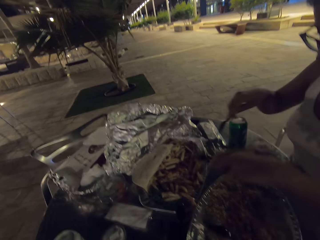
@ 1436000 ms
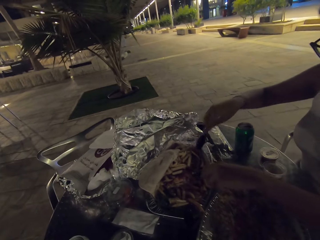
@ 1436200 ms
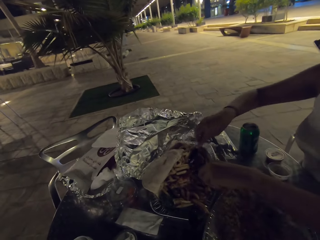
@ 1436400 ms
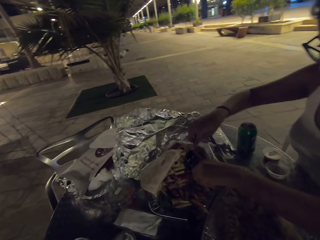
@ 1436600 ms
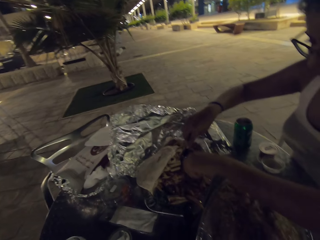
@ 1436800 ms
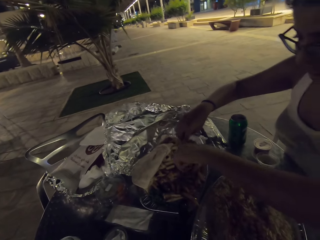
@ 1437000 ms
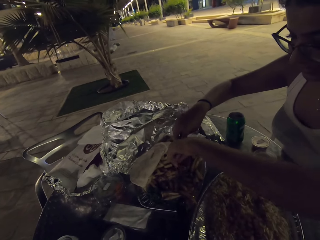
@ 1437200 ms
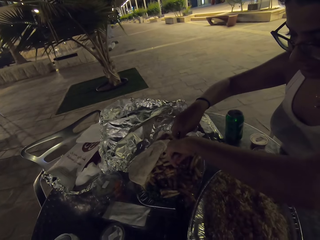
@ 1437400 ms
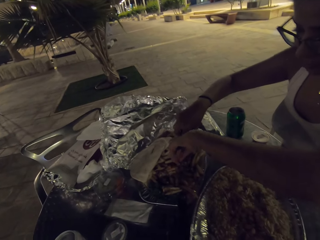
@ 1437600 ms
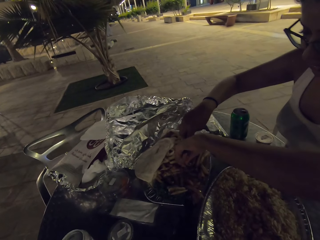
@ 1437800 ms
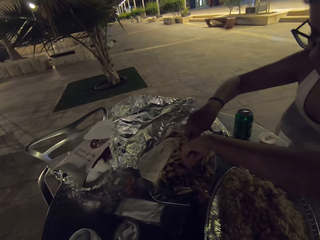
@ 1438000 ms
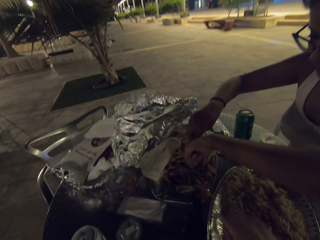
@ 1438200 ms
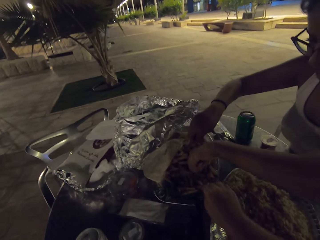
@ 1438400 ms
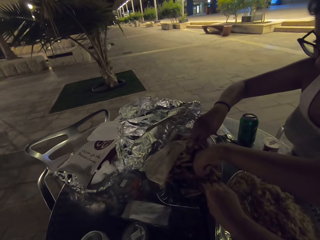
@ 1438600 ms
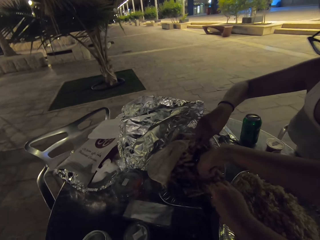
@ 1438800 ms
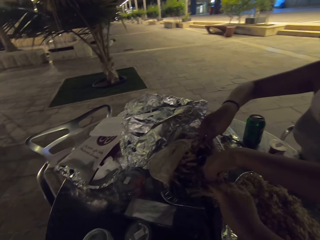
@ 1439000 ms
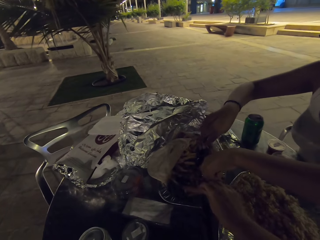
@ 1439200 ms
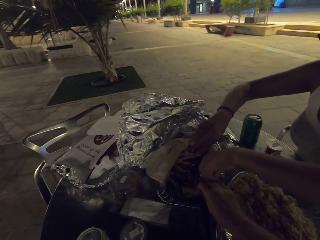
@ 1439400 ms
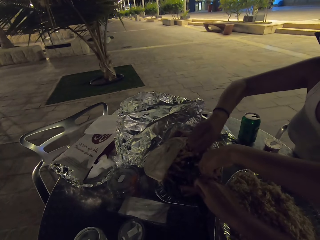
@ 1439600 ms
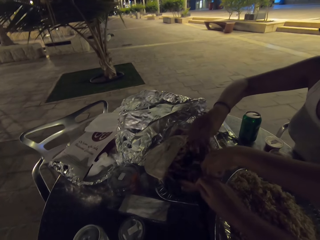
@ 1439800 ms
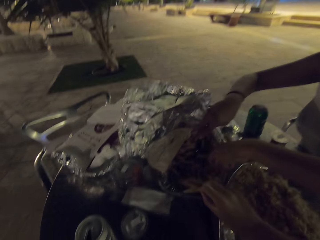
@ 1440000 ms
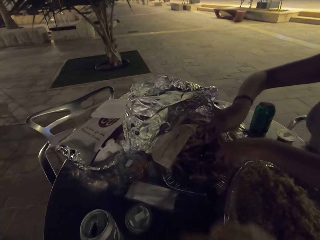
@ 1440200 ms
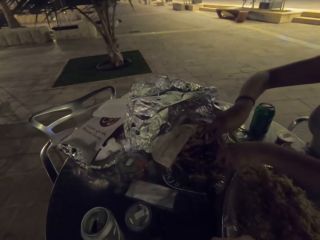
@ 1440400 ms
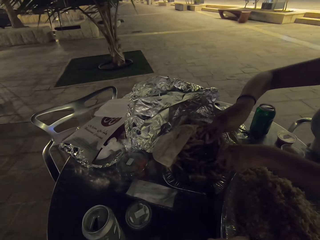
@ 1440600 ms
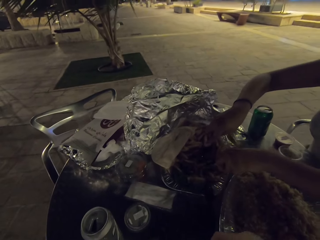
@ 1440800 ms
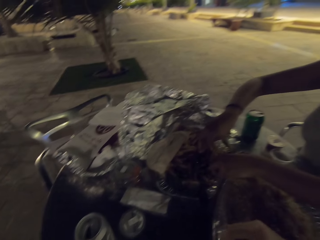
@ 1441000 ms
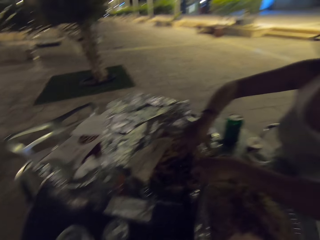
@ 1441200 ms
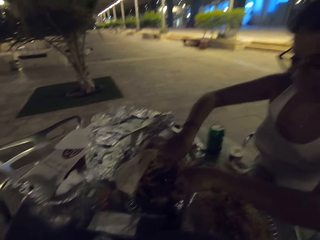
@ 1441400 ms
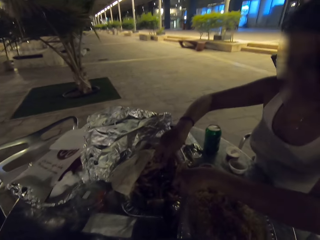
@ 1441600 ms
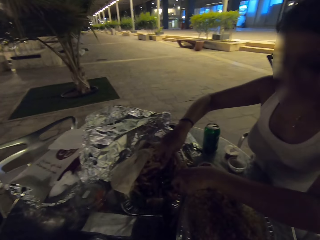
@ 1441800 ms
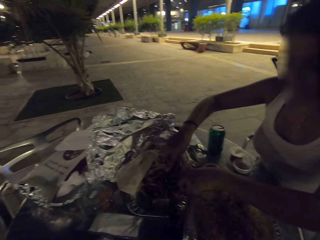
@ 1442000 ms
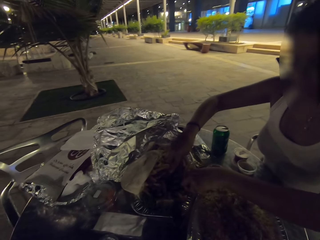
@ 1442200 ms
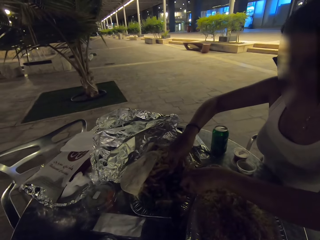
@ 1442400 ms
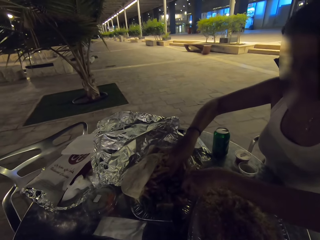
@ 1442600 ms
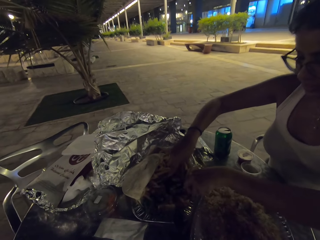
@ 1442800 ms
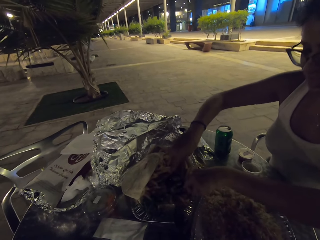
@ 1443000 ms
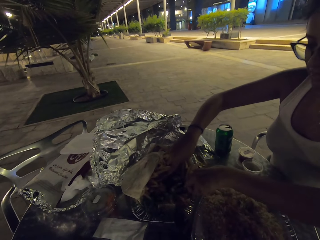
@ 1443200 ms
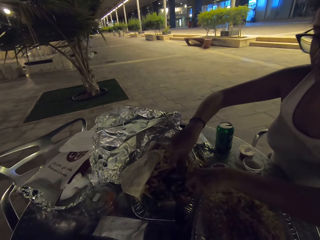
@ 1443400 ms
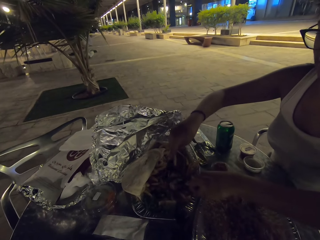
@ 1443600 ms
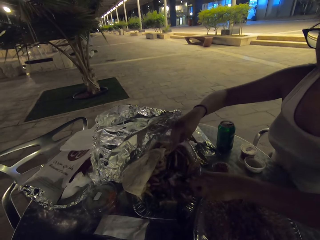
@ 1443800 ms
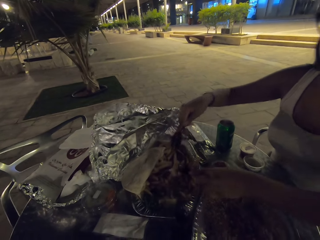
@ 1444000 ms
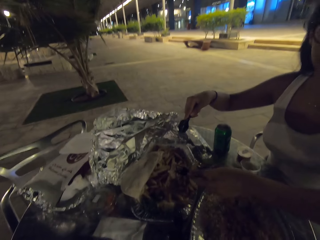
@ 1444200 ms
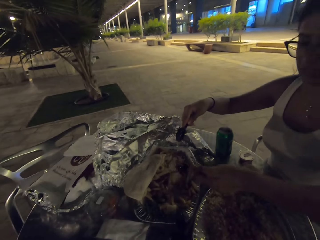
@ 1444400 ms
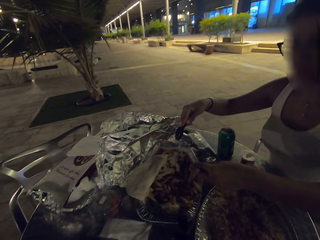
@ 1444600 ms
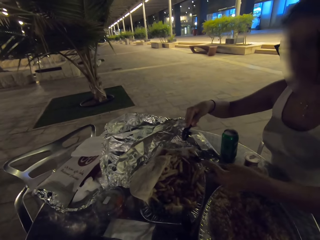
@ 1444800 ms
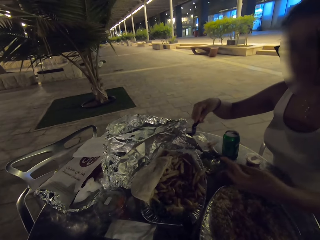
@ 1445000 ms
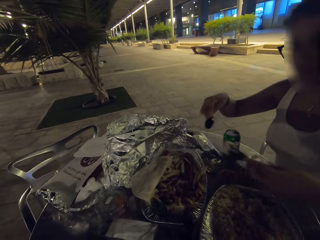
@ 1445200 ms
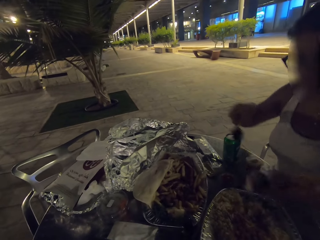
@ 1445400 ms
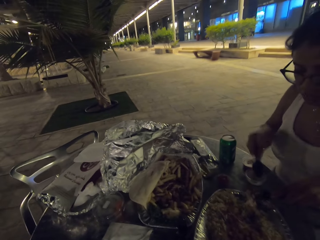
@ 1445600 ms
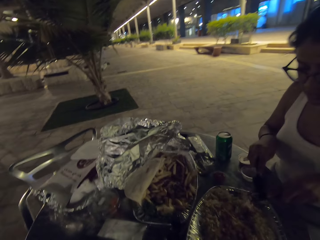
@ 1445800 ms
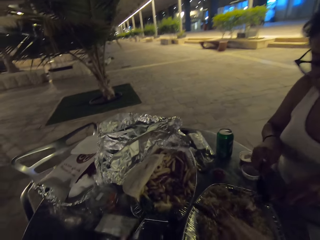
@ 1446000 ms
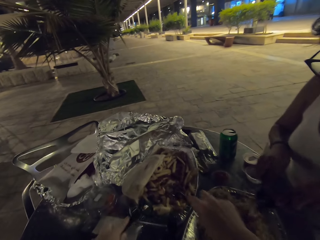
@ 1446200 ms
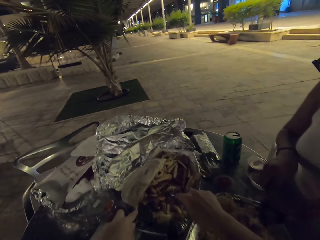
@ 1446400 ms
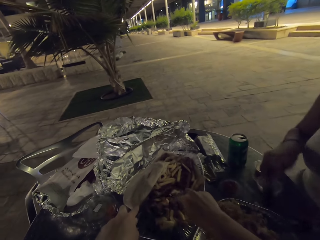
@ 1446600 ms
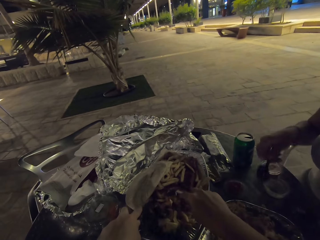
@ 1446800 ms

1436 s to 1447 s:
A woman cuts a small piece of steak.

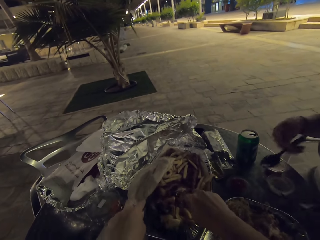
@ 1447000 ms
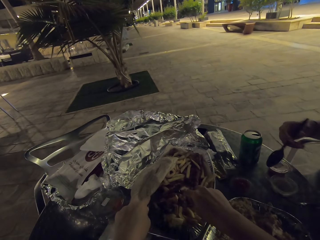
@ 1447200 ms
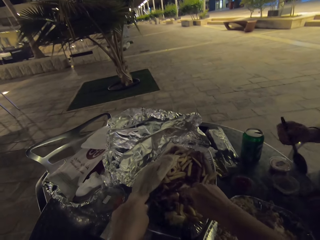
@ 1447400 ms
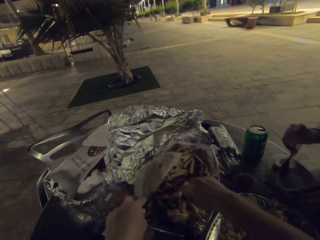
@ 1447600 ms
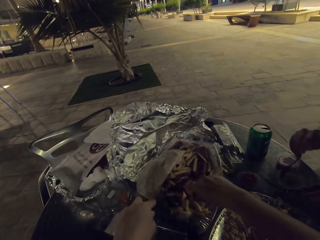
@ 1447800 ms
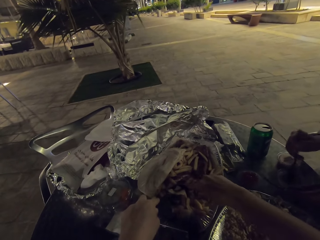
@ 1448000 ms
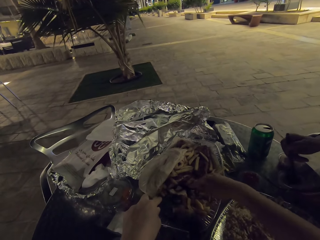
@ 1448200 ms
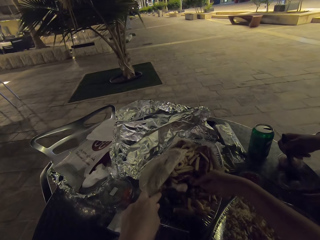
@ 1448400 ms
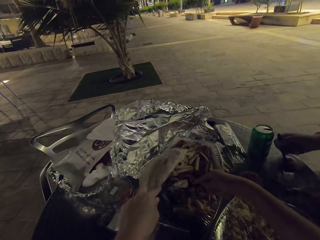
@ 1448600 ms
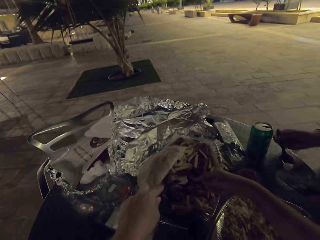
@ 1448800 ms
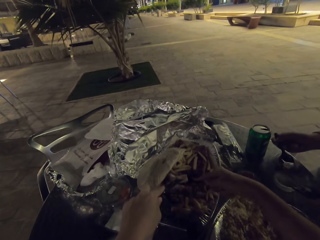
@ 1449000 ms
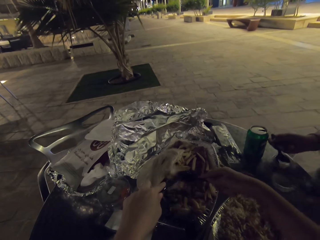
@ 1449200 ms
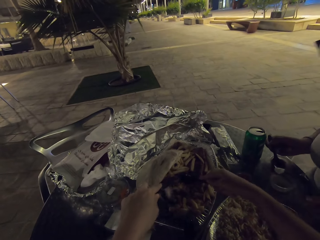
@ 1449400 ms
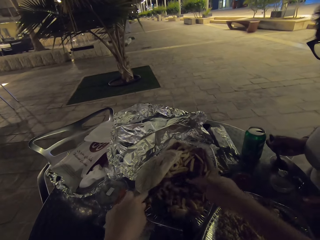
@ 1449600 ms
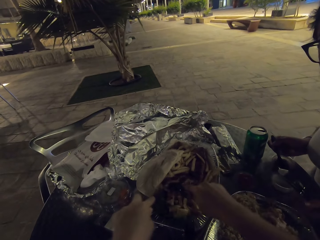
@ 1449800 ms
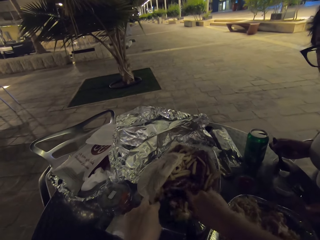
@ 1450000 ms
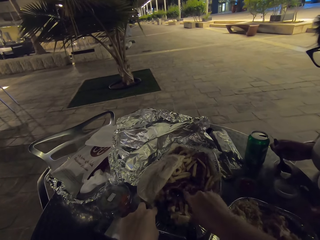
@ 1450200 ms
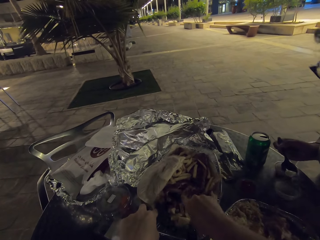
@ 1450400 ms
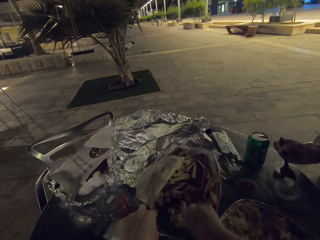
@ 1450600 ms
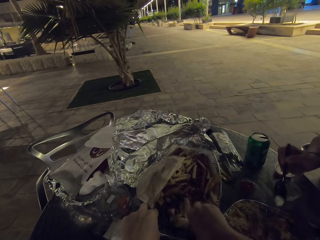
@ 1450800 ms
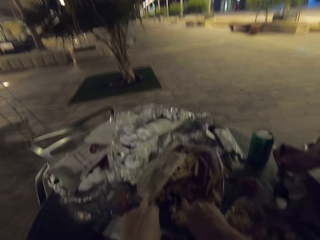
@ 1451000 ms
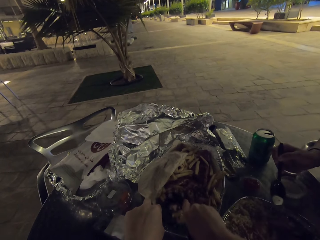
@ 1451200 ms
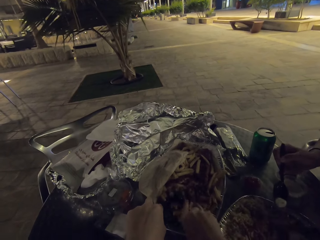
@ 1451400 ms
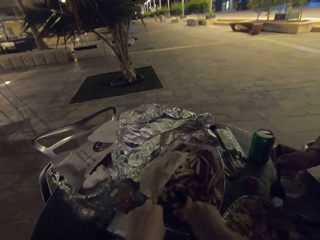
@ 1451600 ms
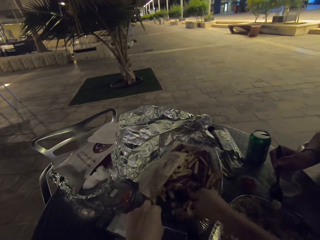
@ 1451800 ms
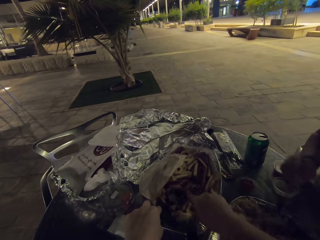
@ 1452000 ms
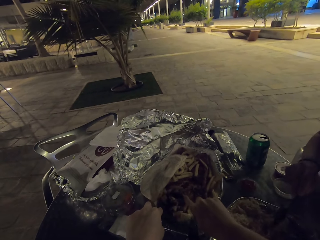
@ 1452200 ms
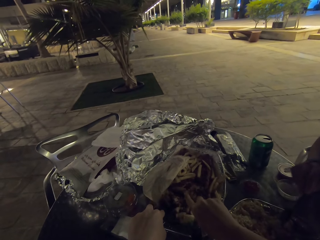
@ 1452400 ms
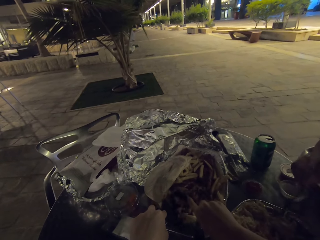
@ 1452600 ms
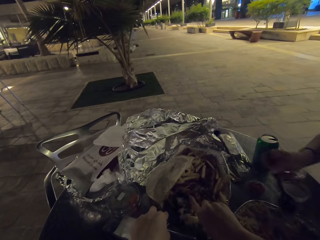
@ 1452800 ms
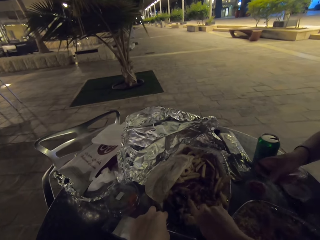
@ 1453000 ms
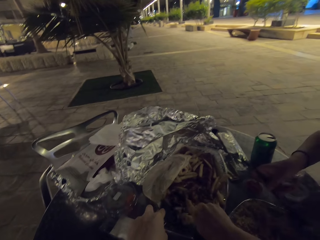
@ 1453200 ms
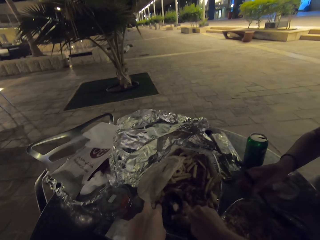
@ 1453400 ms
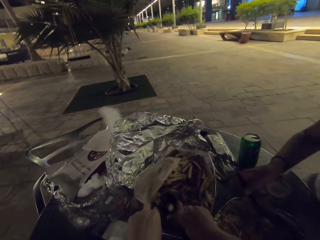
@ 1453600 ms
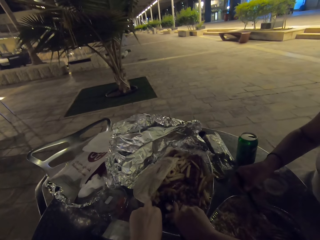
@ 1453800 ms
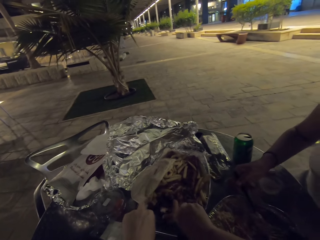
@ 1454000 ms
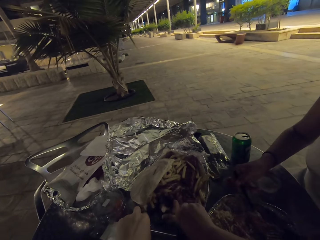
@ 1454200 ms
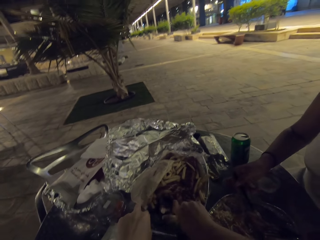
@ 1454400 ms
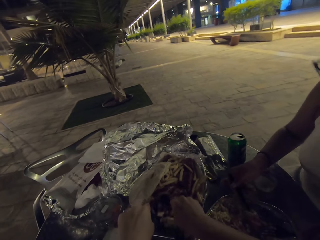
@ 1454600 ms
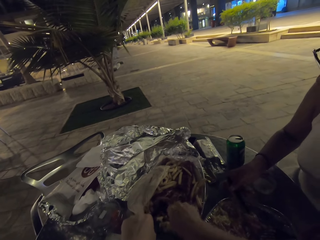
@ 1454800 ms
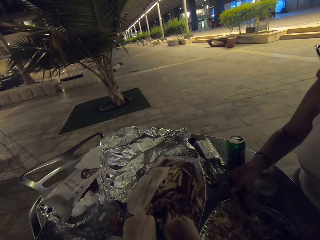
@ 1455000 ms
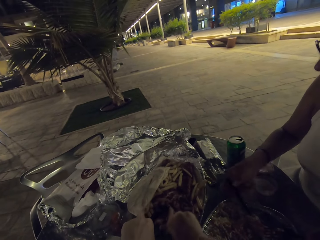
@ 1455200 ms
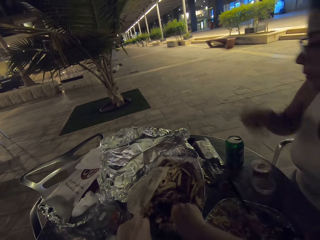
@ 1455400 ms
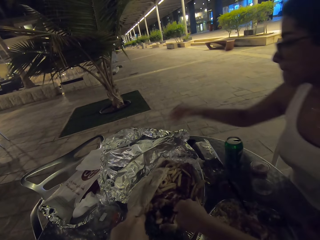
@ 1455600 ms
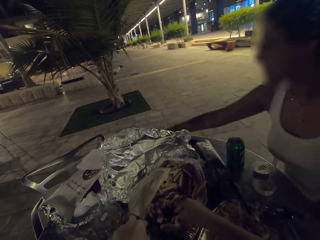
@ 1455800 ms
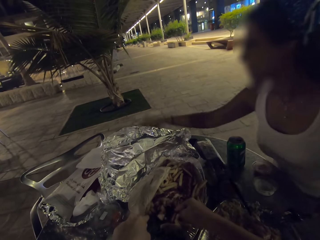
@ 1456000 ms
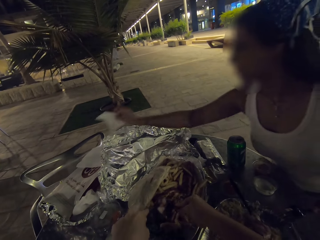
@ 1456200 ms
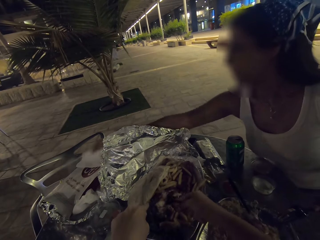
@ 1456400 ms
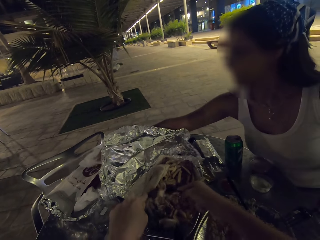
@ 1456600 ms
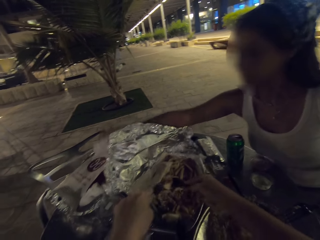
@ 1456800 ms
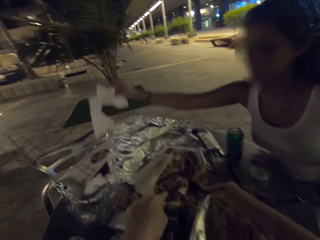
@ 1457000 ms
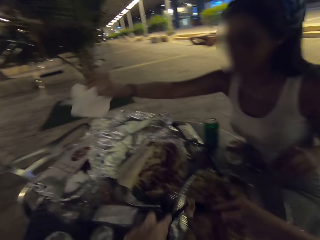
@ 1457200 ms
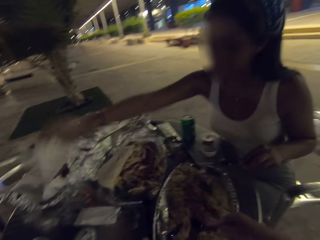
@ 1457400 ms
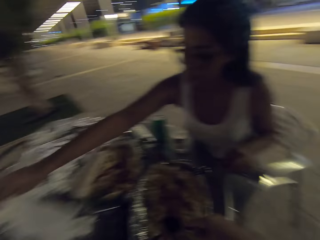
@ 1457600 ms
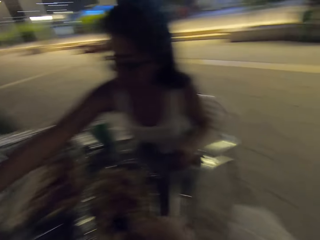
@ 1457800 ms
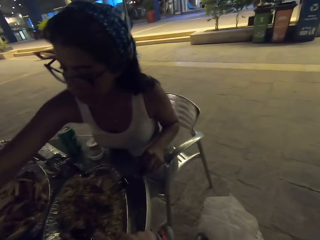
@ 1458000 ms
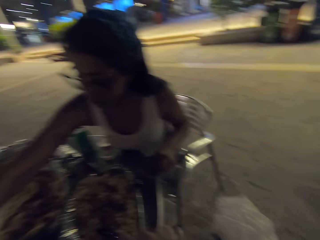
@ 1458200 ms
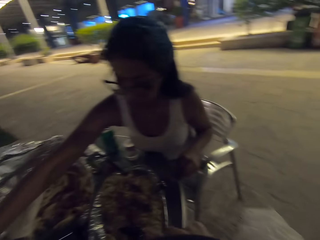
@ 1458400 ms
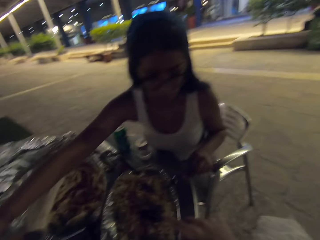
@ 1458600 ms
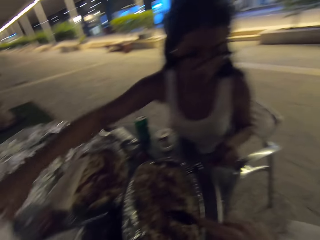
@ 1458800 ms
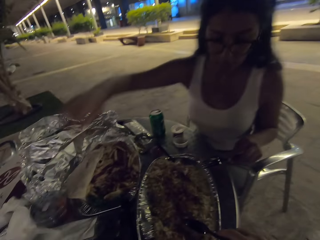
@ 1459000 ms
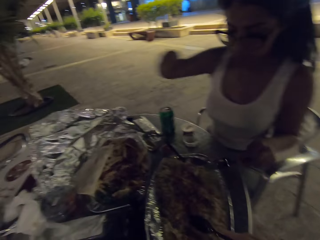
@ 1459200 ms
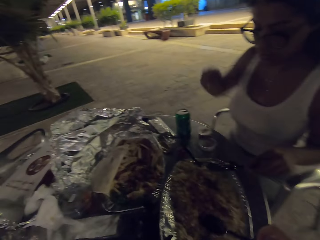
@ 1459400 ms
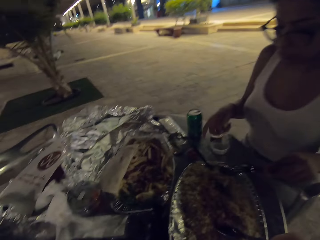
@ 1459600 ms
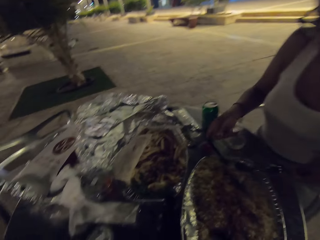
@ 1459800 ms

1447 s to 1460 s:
The camera wearer picks up a small piece of steak. They eat the food on the table. A woman puts some cream on the rice.
